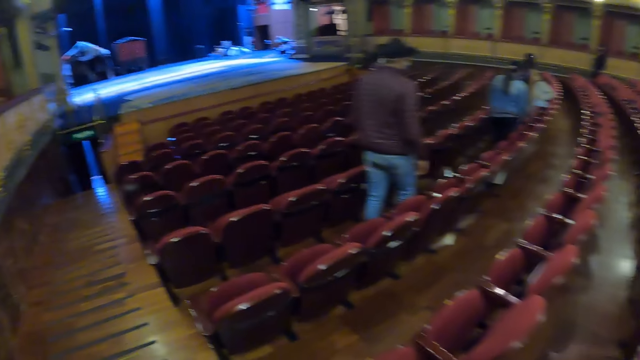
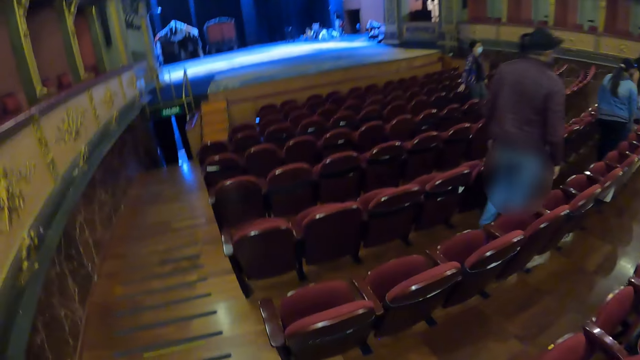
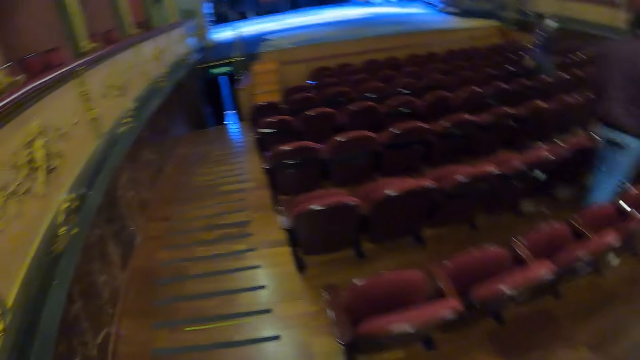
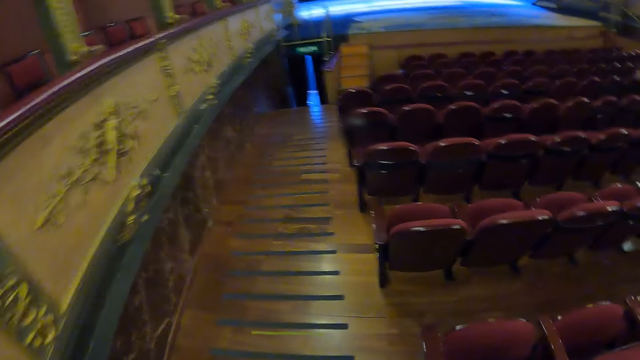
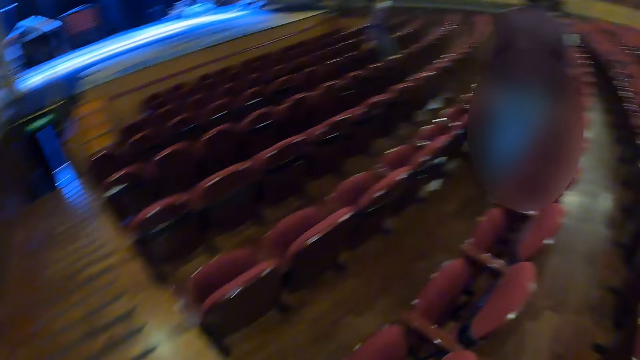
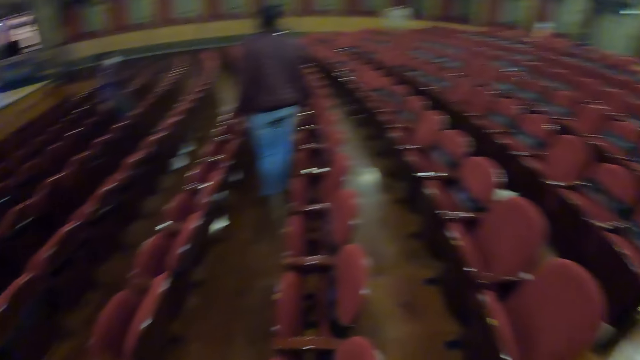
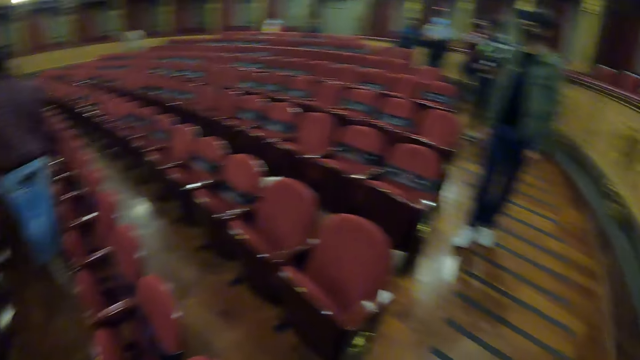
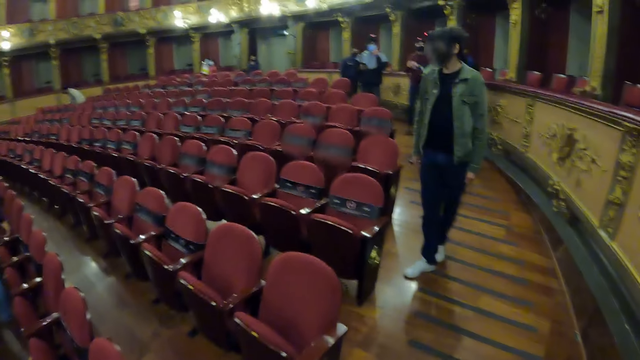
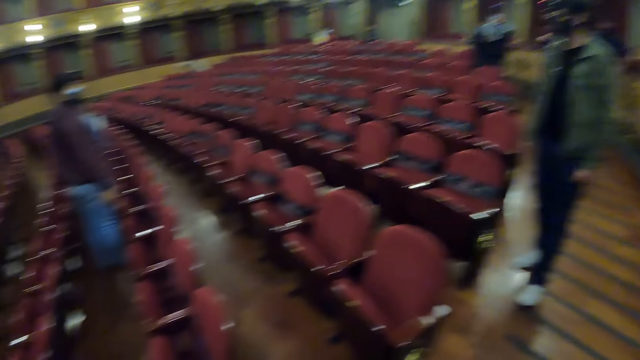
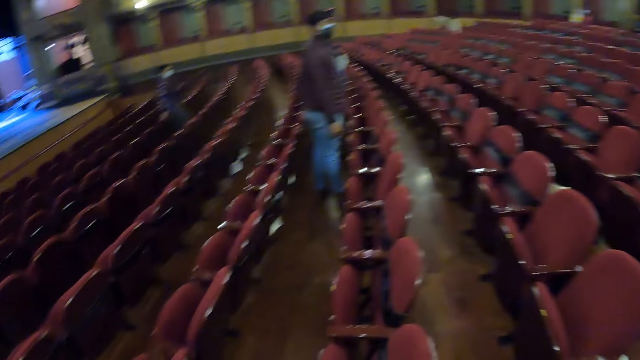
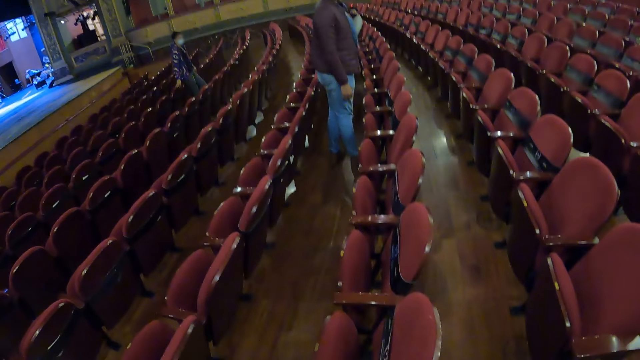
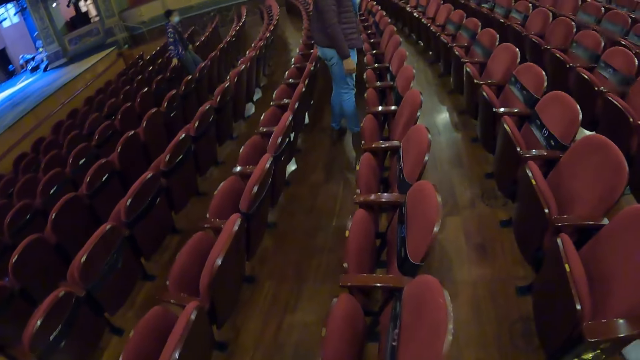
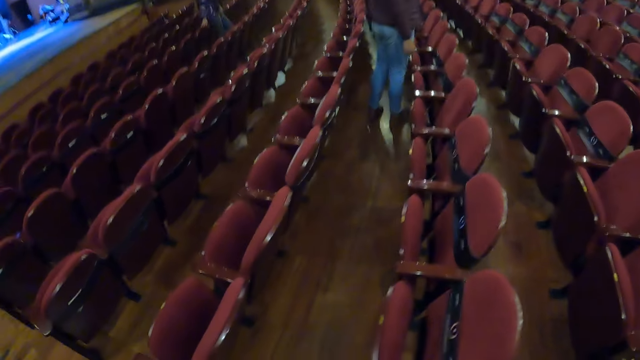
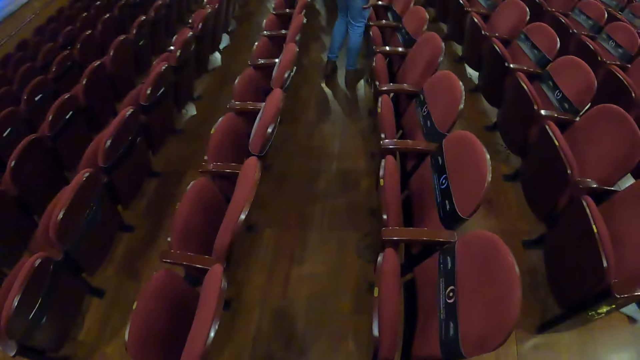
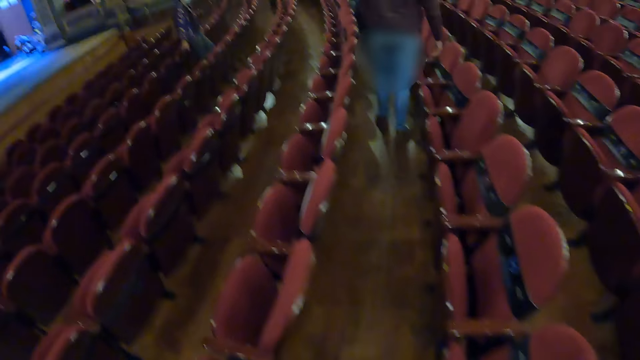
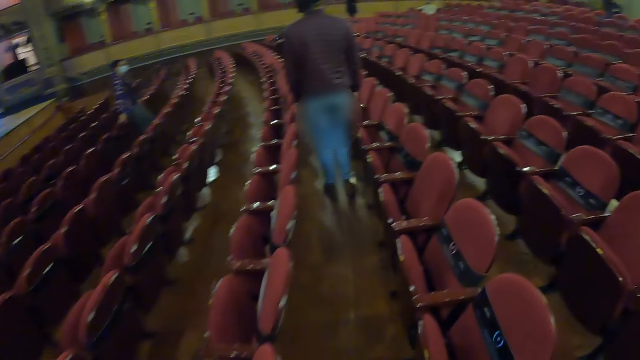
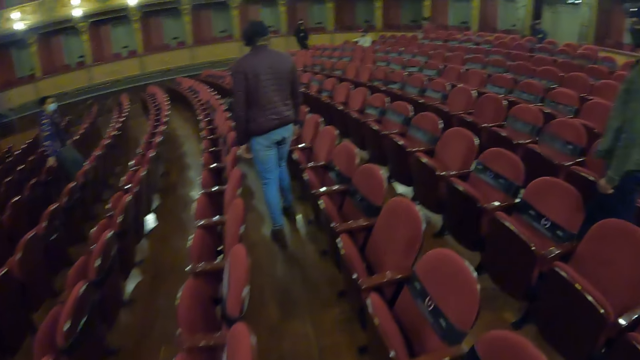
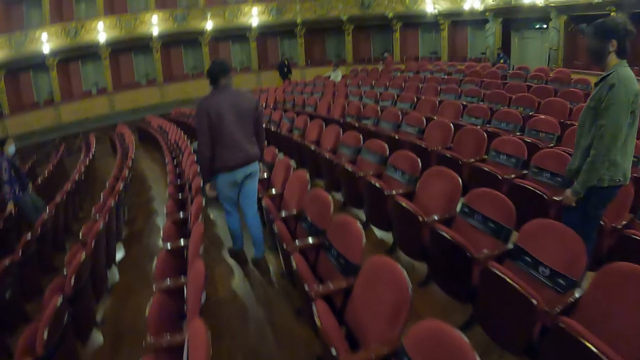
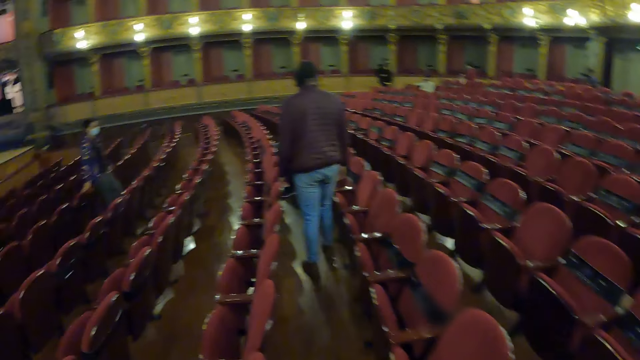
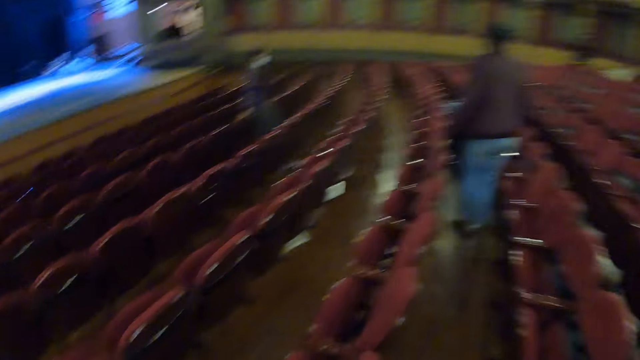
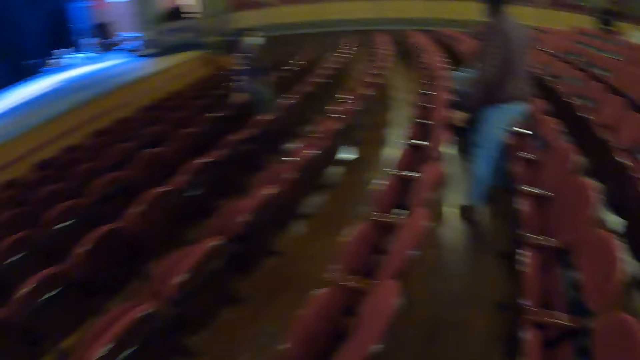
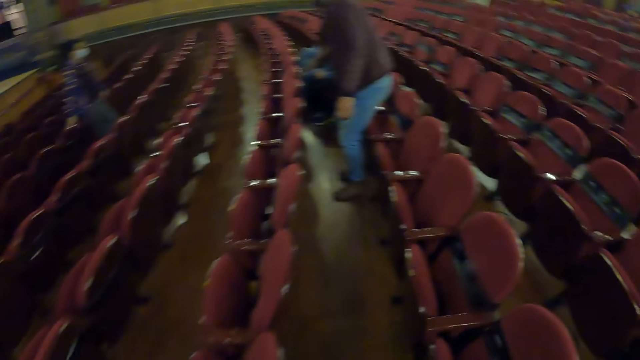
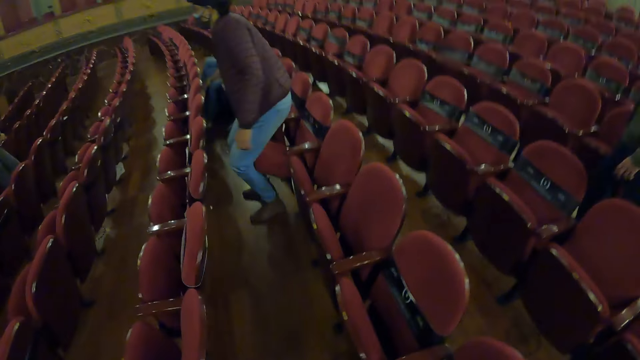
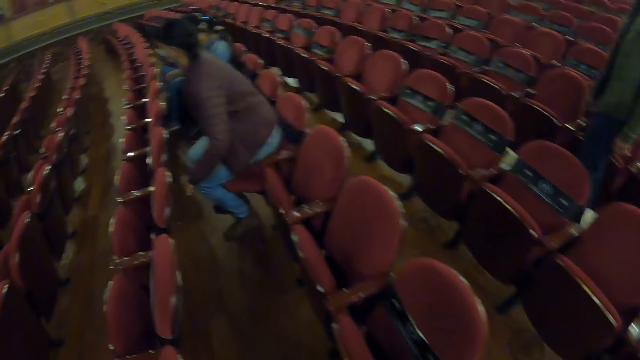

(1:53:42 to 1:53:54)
The camera wearer walks. They look around. They walk on the floor.

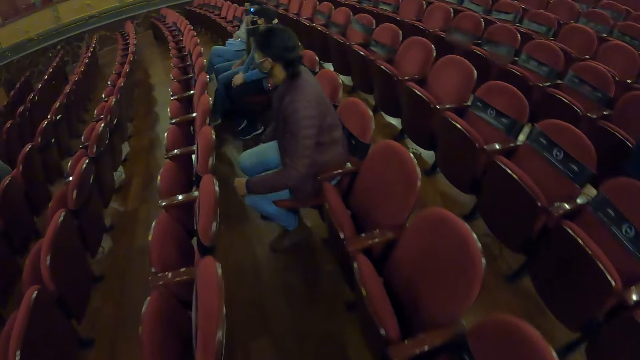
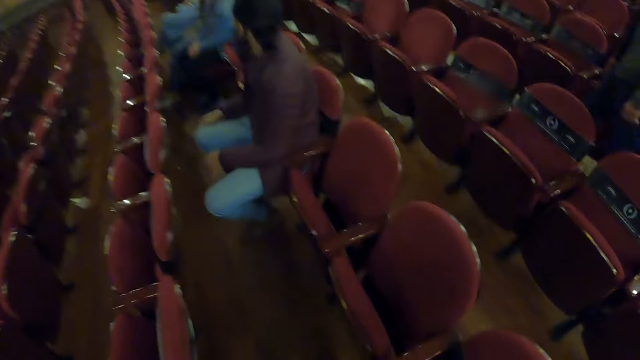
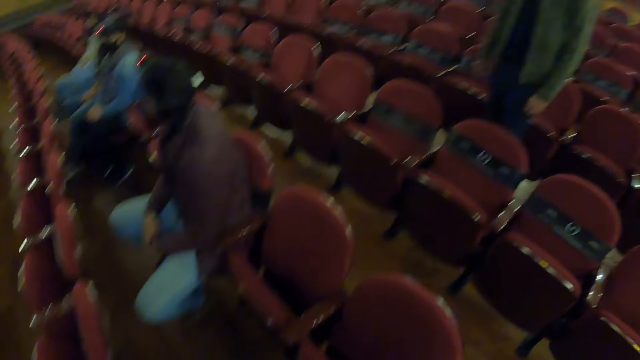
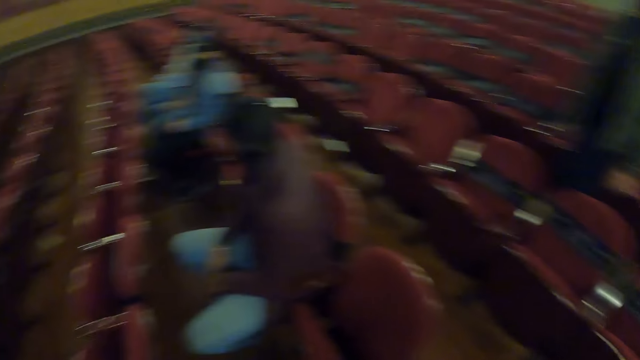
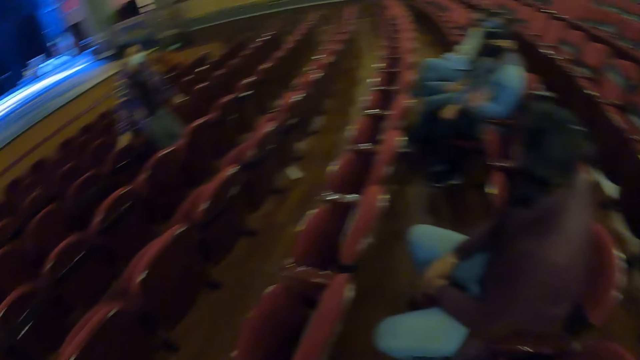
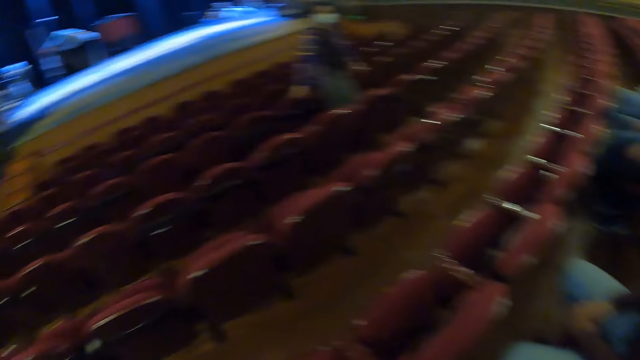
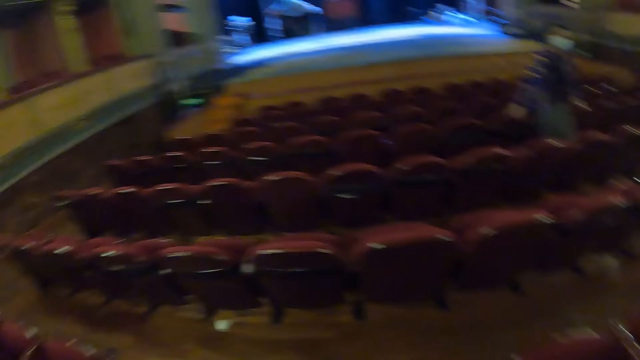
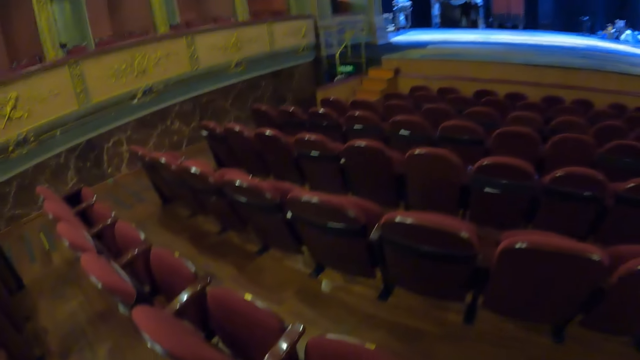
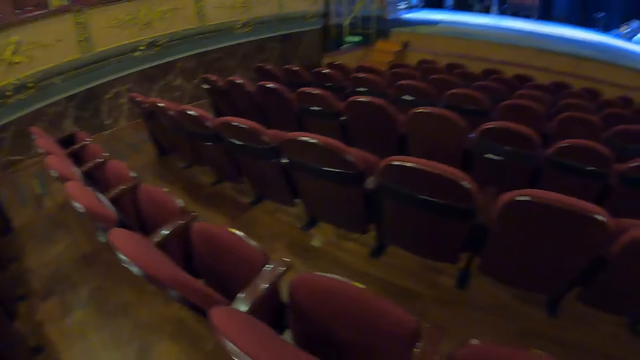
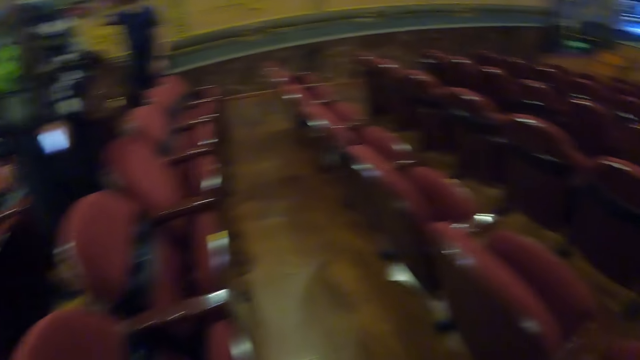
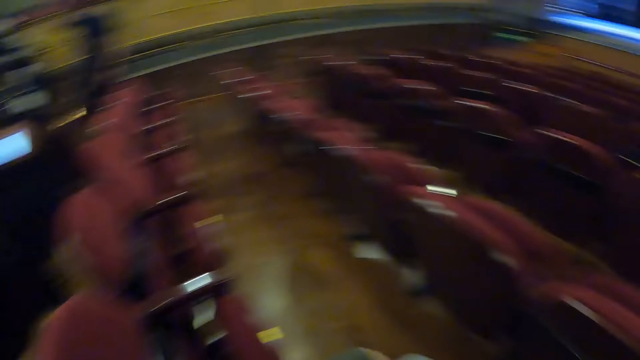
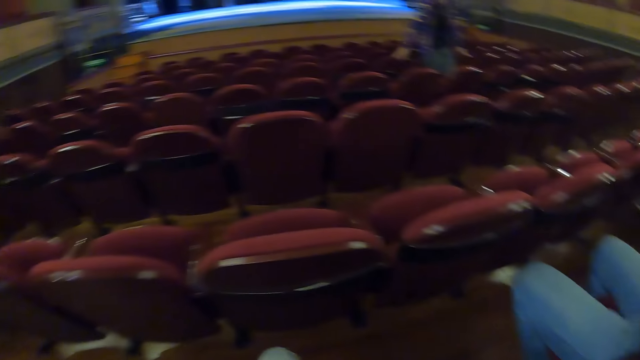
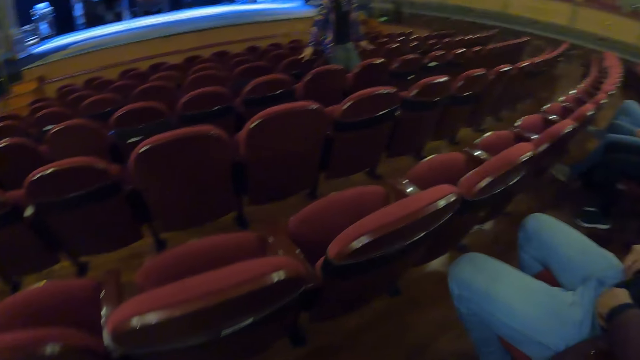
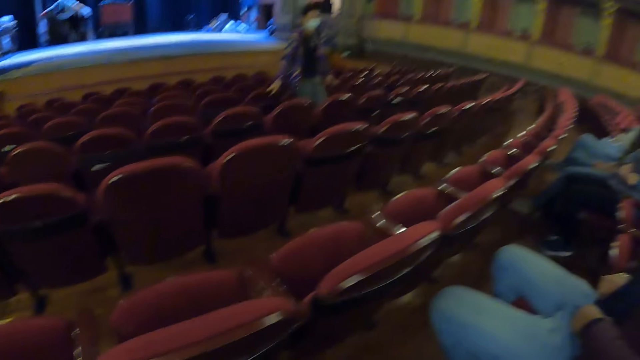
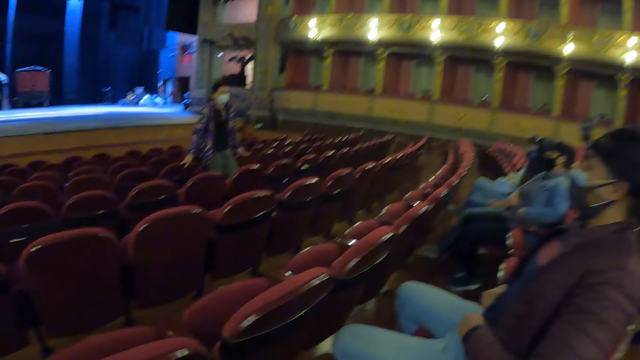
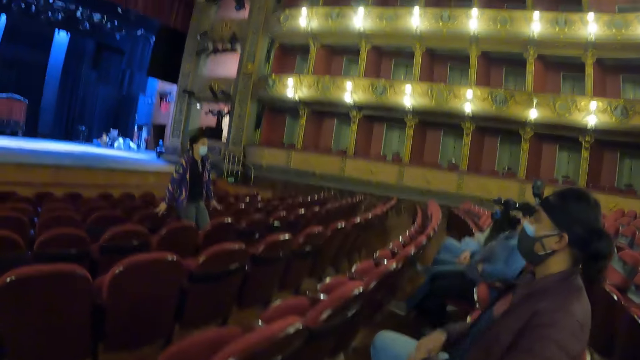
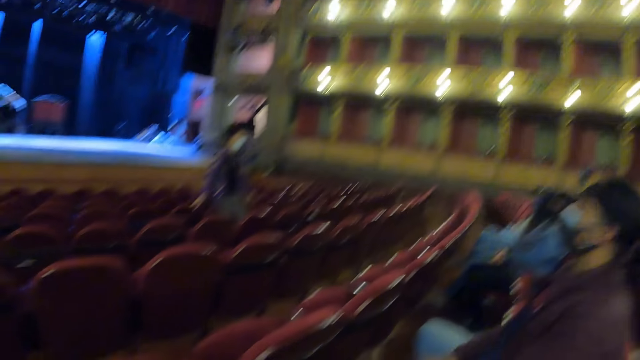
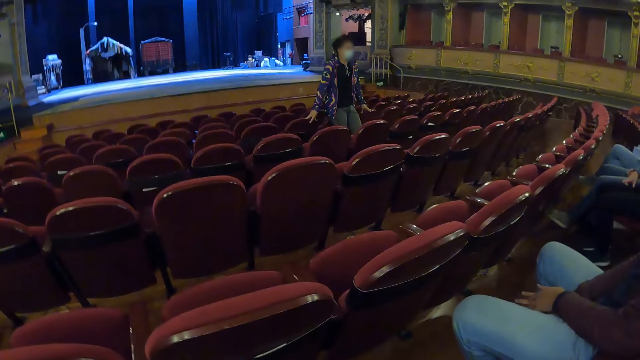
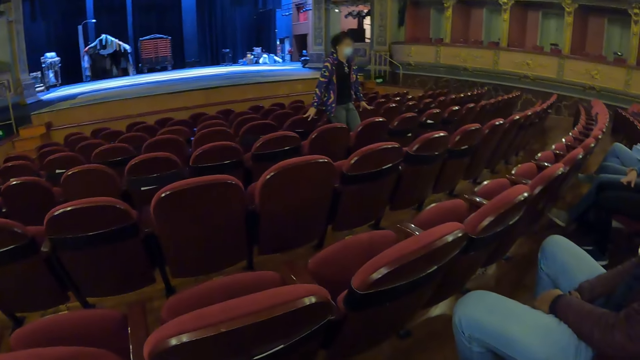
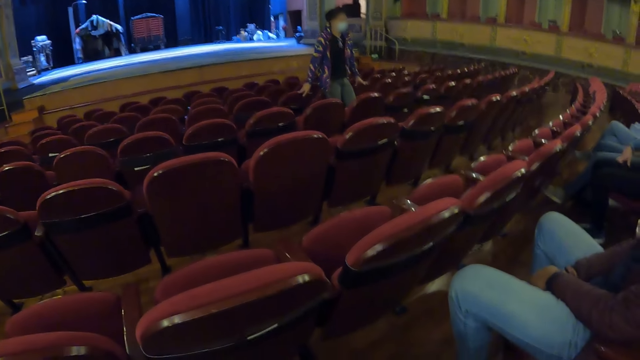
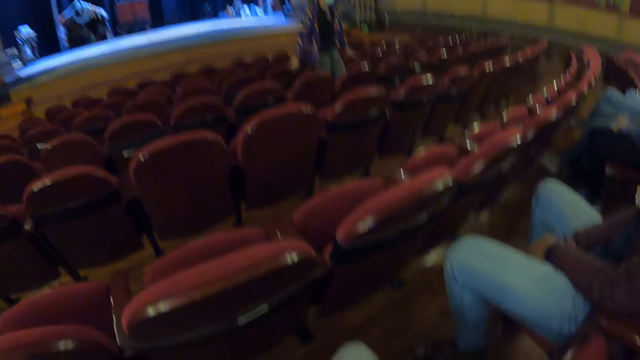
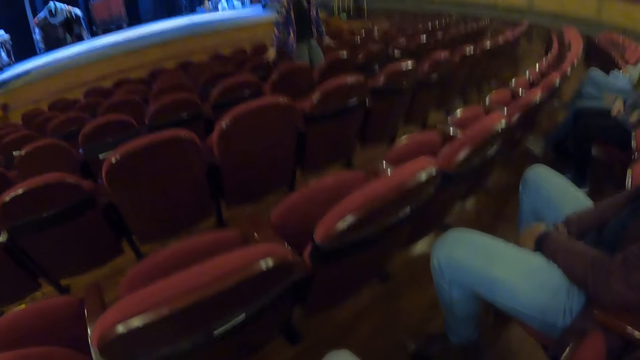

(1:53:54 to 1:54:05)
The camera wearer looks around the room.
